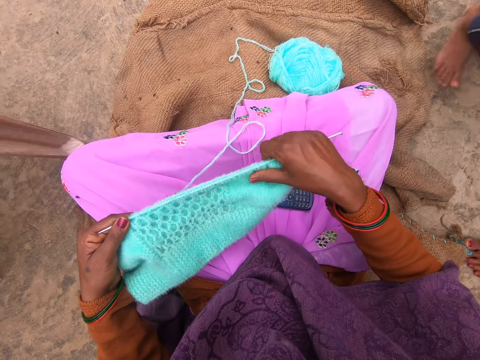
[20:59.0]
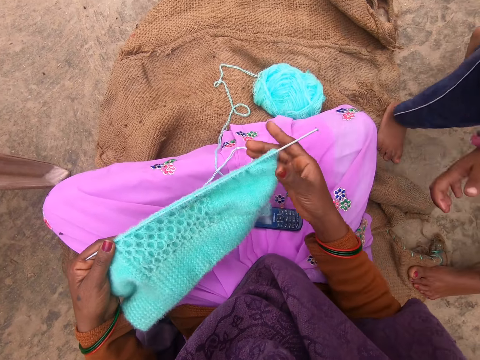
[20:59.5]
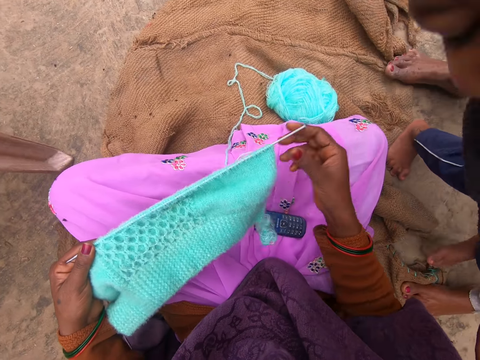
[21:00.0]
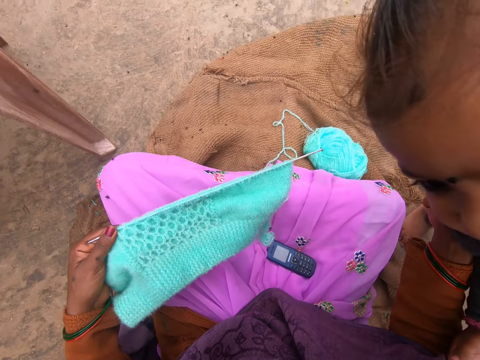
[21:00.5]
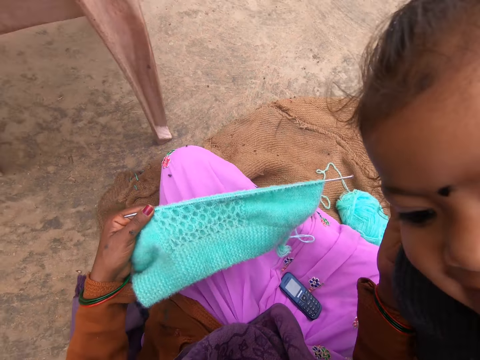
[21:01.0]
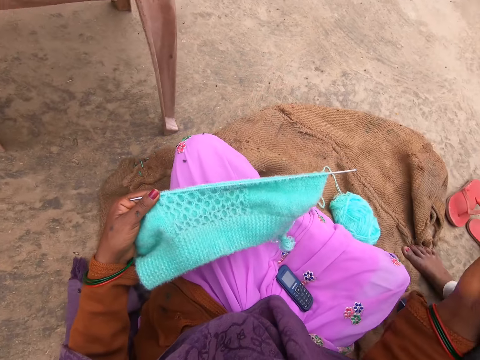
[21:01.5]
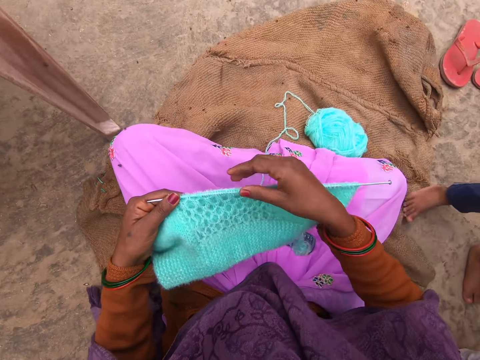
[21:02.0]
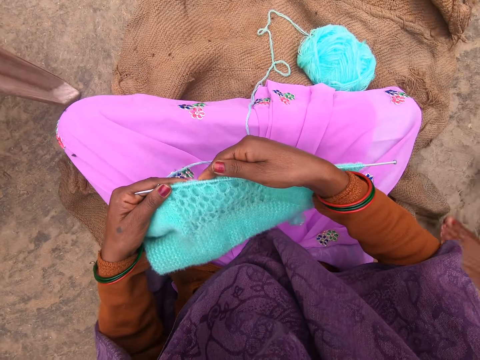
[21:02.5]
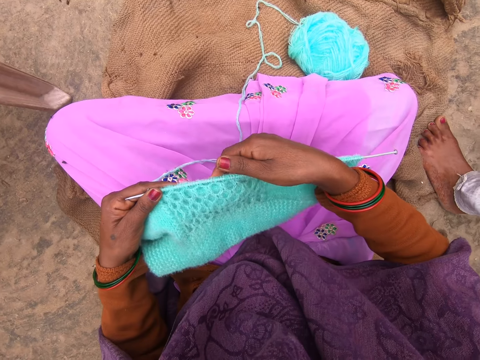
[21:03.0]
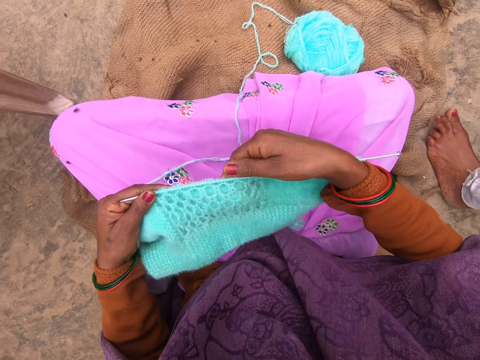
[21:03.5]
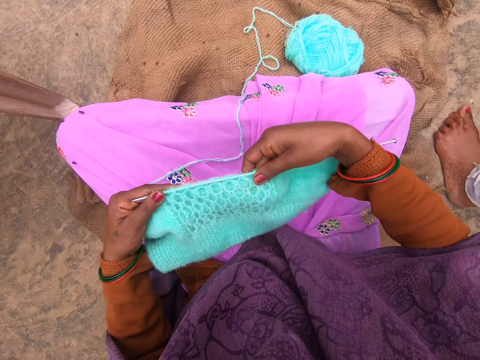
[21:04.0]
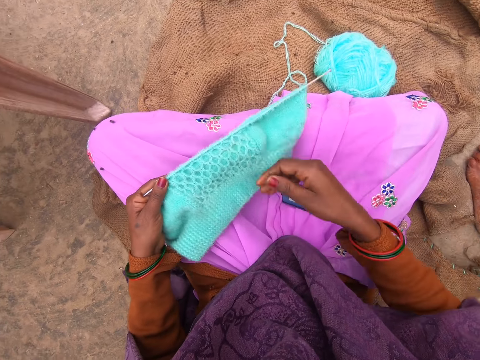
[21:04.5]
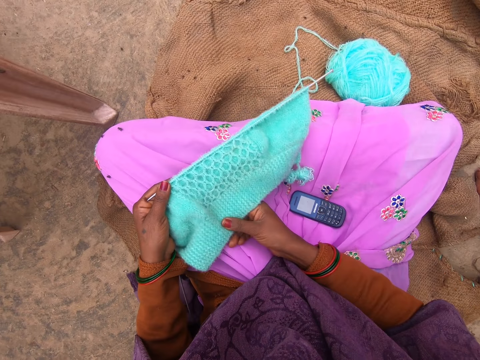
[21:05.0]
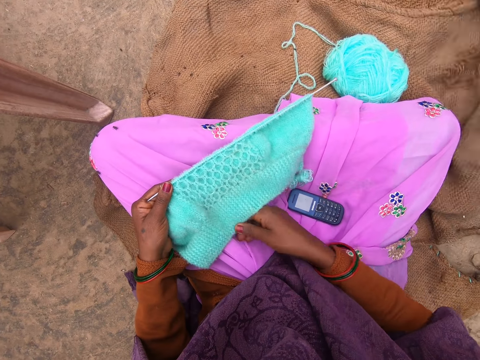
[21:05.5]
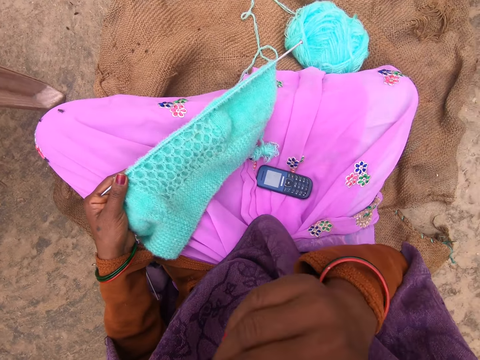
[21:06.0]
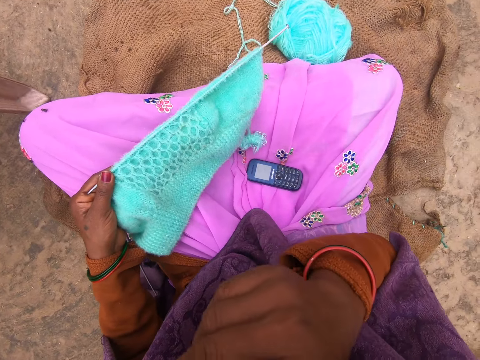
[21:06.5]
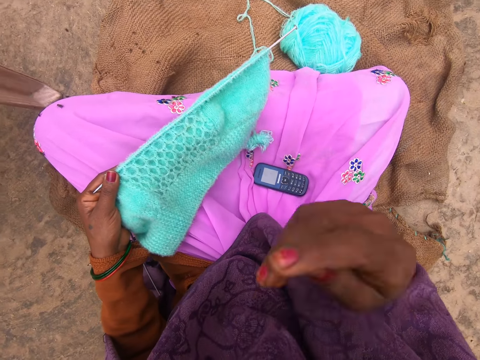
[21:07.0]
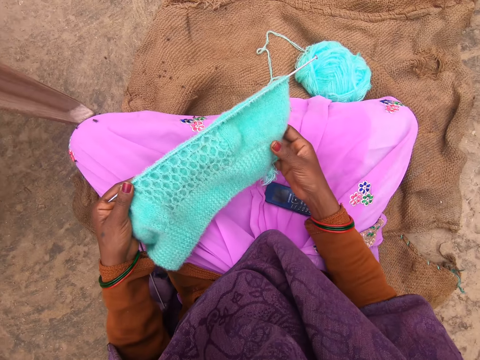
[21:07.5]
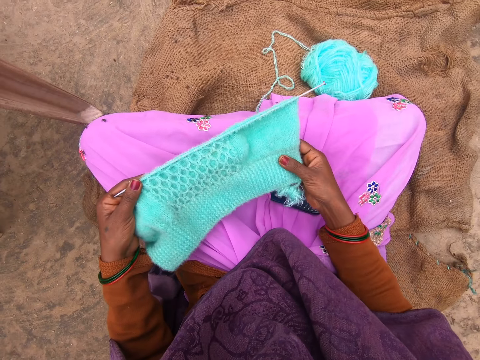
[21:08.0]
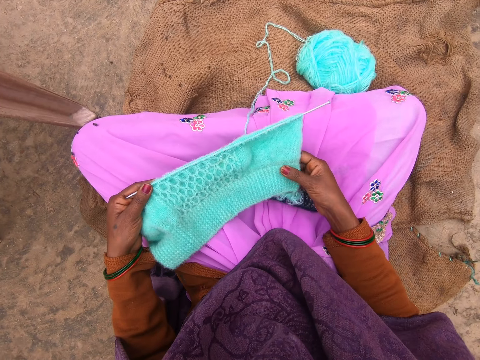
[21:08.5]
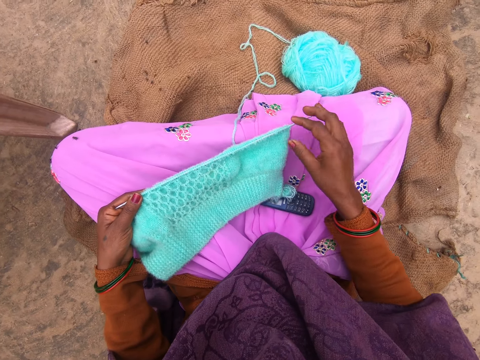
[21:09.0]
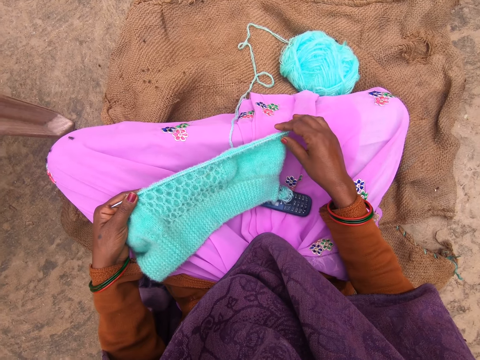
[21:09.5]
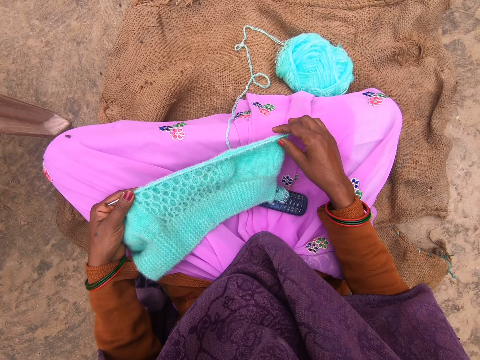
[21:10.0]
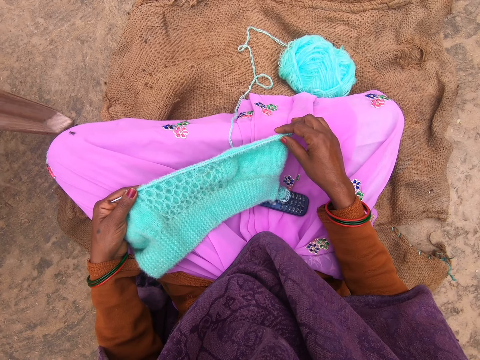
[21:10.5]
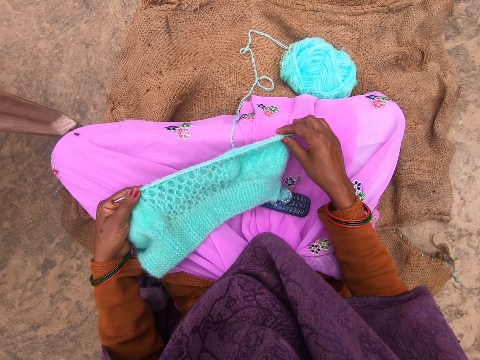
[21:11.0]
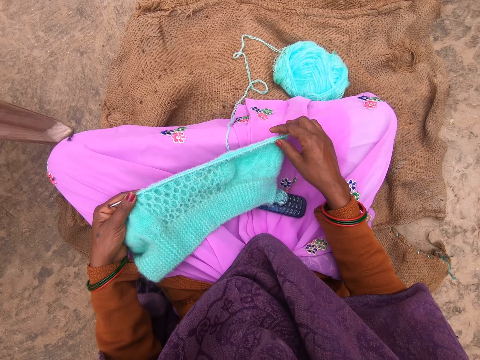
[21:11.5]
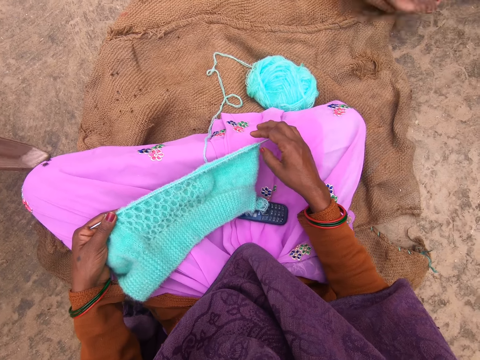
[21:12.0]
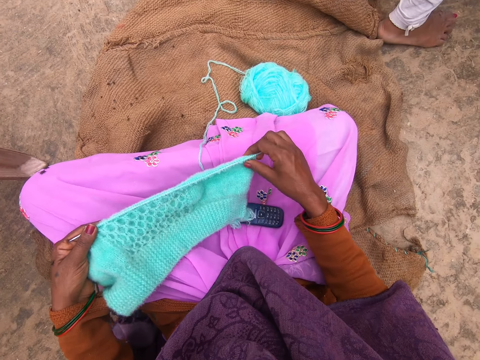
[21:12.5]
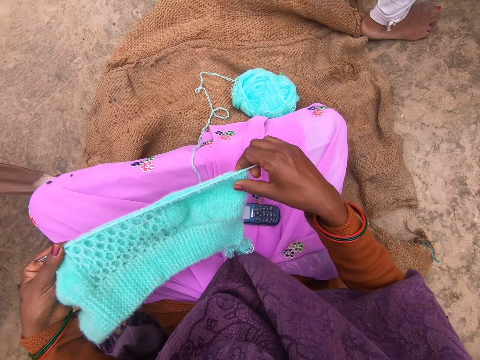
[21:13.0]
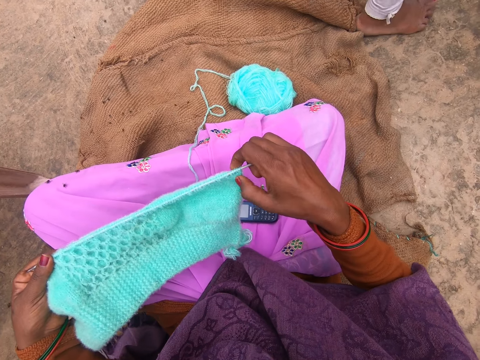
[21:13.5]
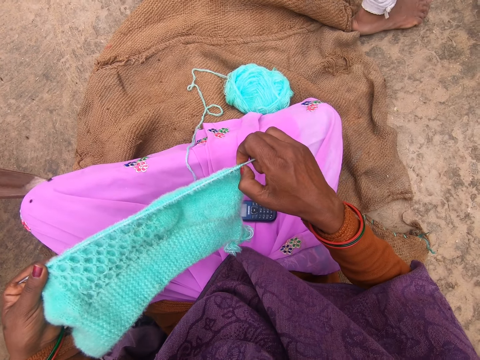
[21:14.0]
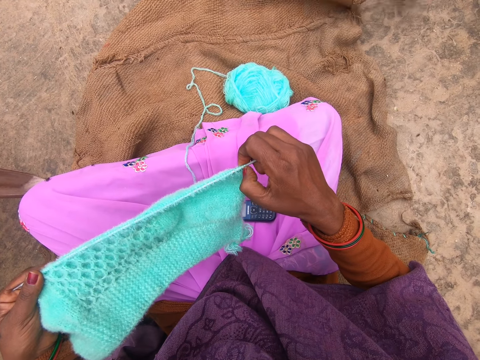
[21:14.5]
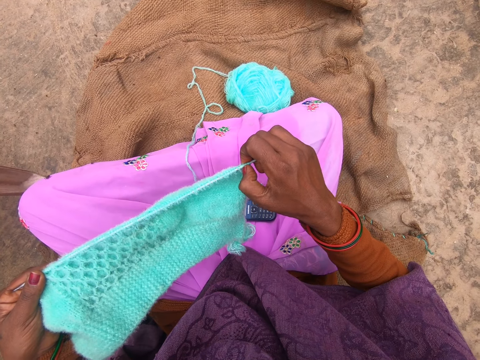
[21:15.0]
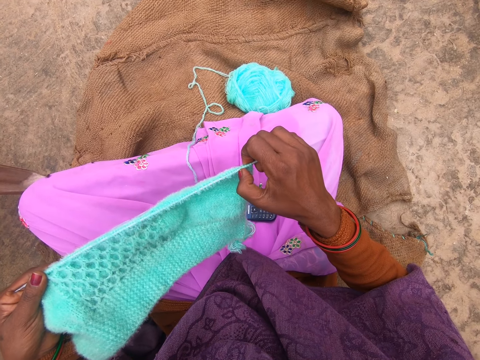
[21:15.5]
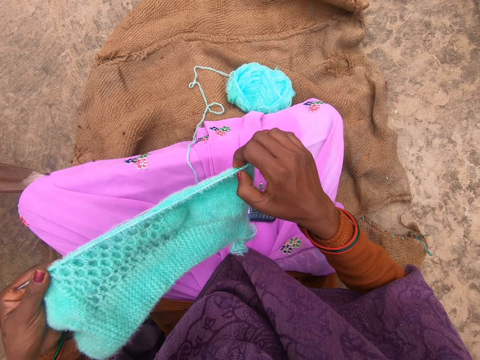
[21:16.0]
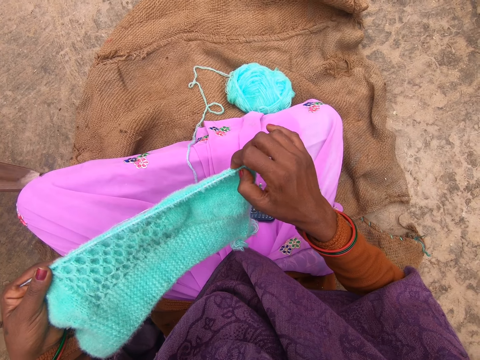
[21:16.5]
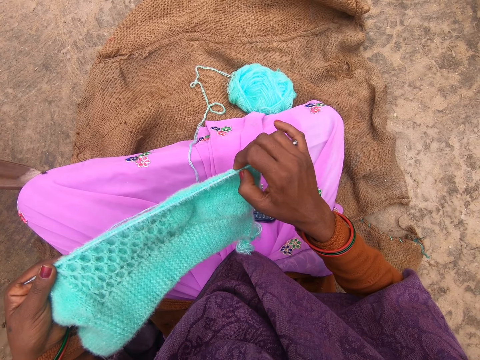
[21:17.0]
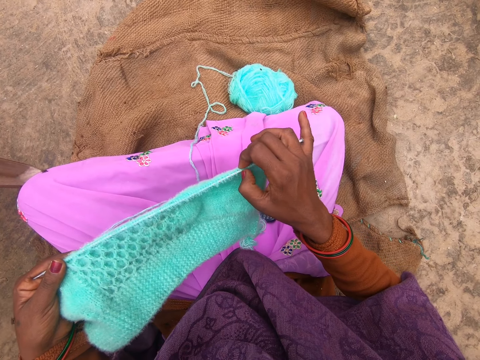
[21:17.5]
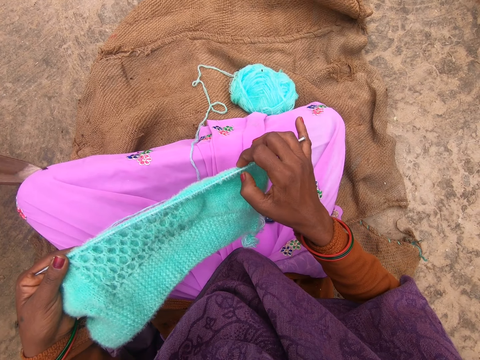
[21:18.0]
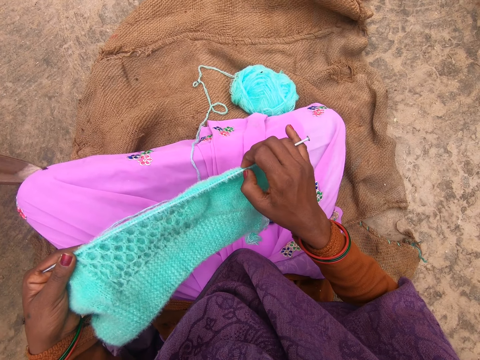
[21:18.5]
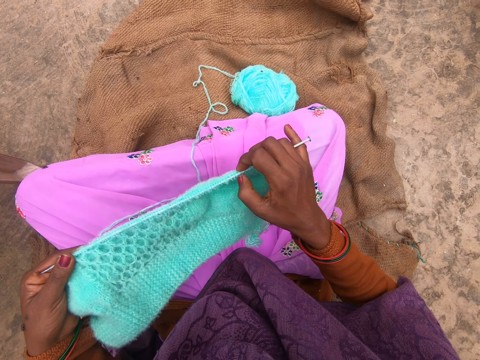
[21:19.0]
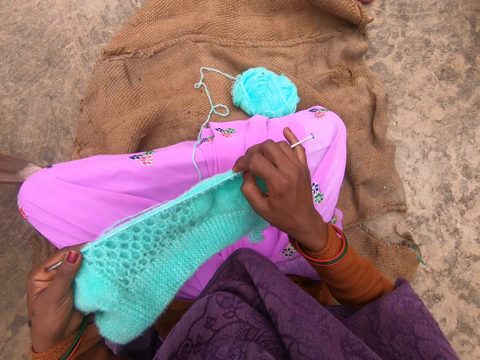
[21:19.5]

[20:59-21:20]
A person and another person play next to the camera wearer. The camera wearer straightens the knitted material on the knitting needle. The first person leans towards the camera wearer. A boy hugs the camera wearer. The camera wearer removes the first person using the right hand. They adjust a fabric. The other person stands next to the camera wearer. The camera wearer straightens the knitted material on the knitting needle. They lift the right hand towards the face. They drop the right hand. They adjust the fabric. They stare at the fabric. The other person stands near the camera wearer. The camera wearer adjusts the fabric.

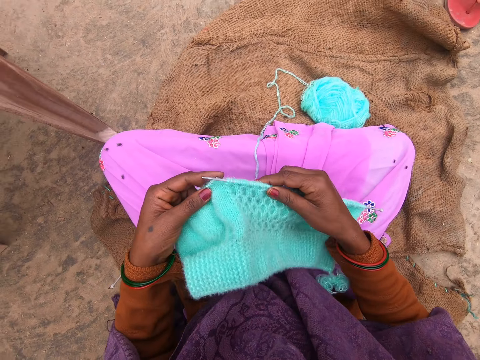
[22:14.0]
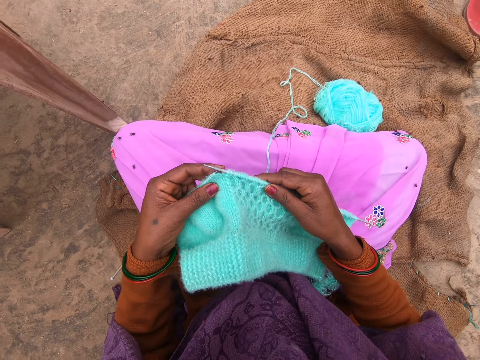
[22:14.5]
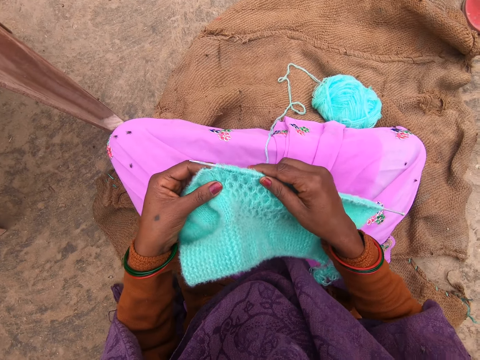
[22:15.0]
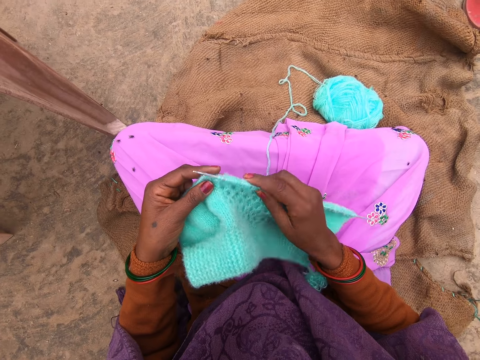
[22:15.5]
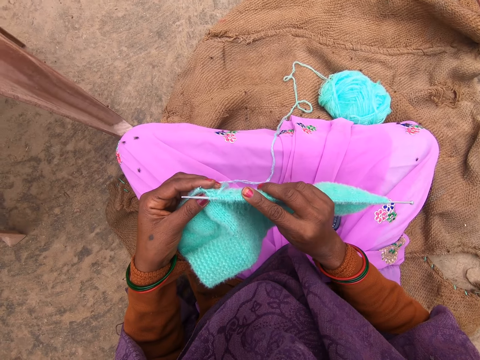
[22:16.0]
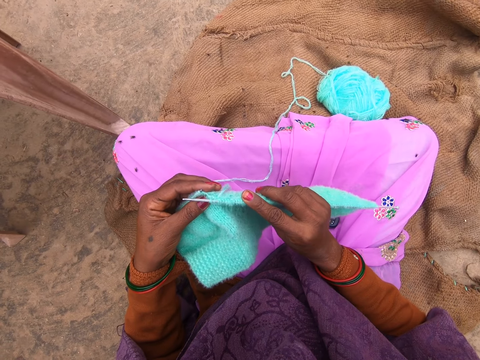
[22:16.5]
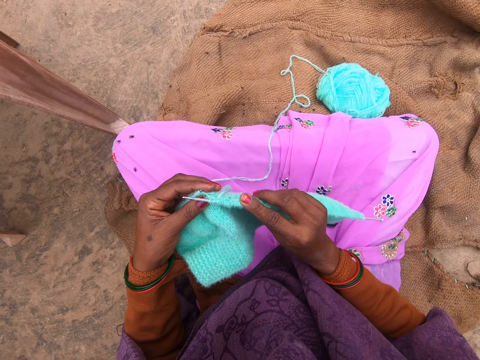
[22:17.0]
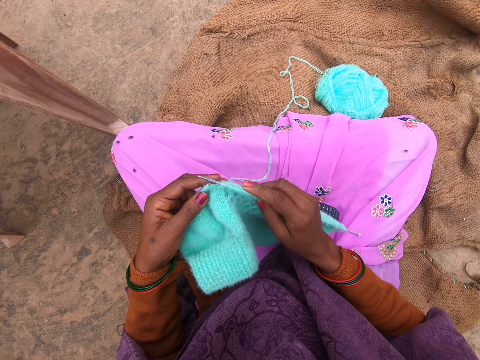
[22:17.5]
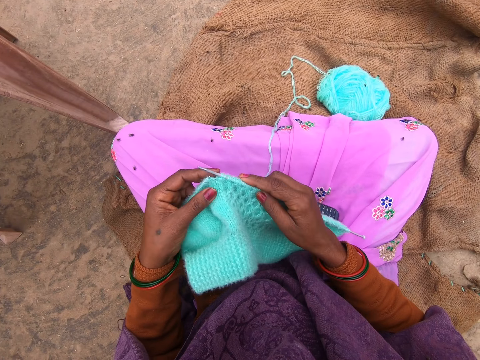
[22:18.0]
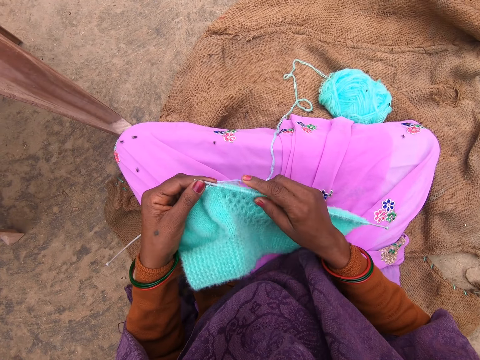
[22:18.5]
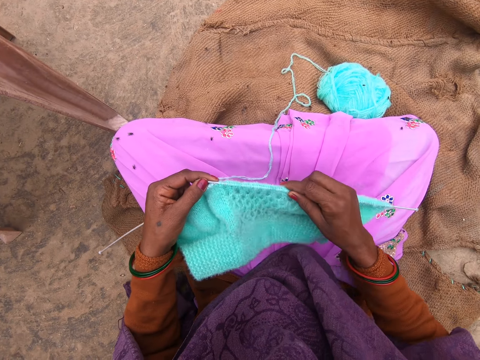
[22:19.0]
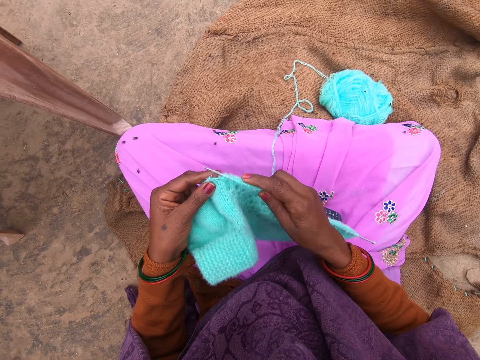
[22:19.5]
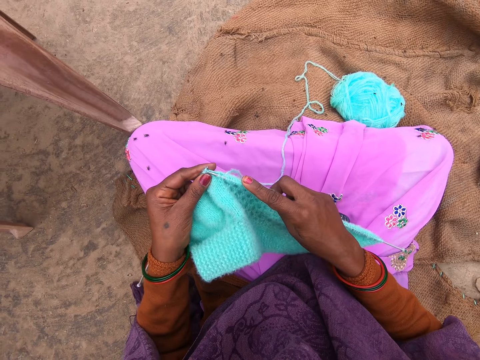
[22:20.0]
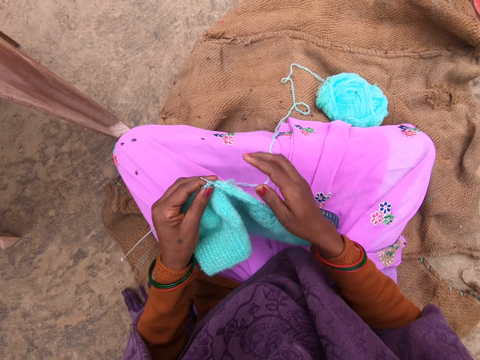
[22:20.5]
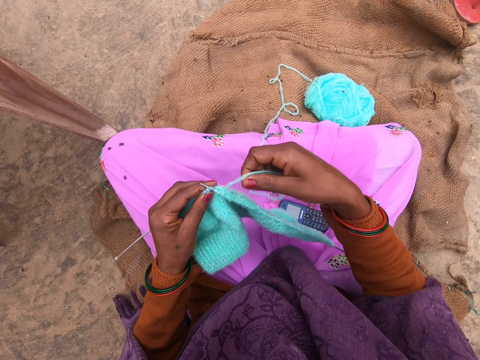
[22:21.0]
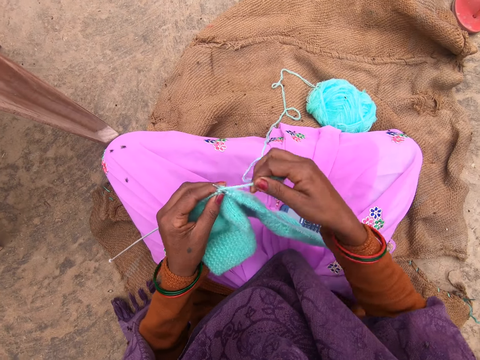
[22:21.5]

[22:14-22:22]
The camera wearer inspects a fabric. They knit the fabric using knitting needles. They adjust a yarn on a knitting needle.
